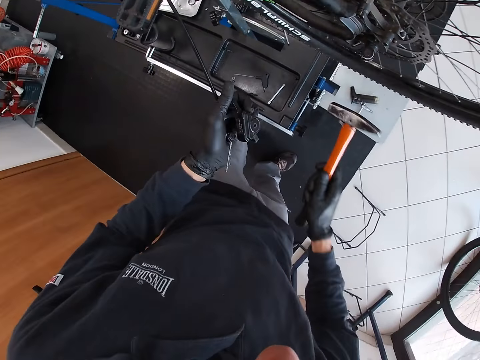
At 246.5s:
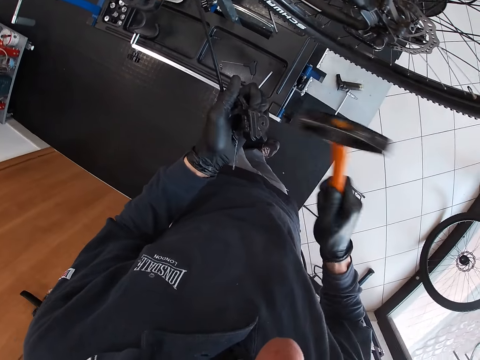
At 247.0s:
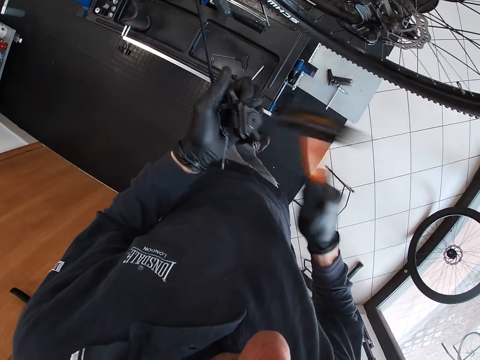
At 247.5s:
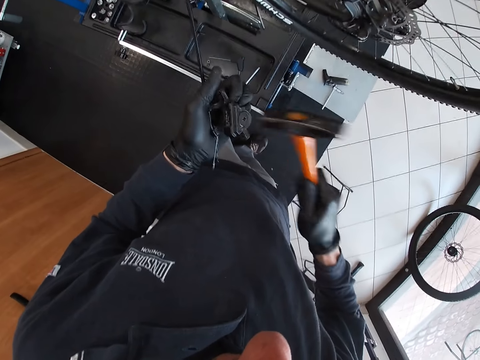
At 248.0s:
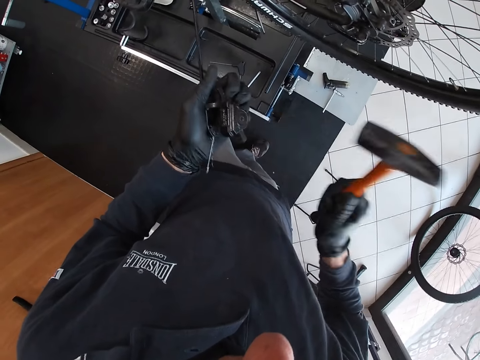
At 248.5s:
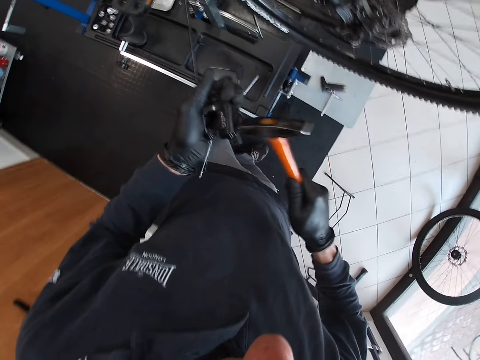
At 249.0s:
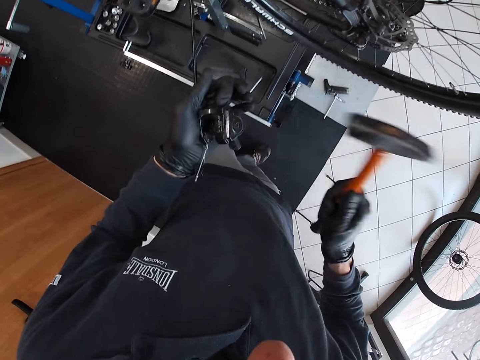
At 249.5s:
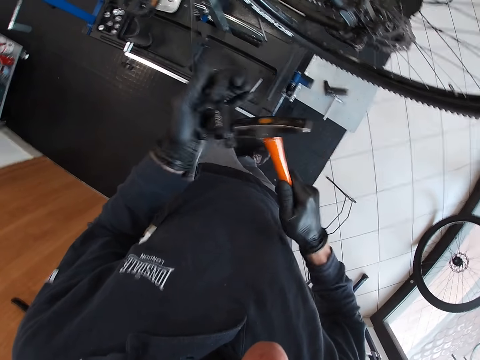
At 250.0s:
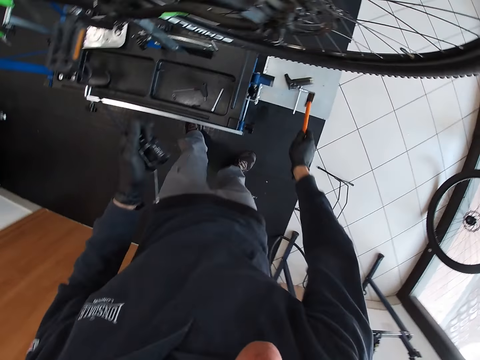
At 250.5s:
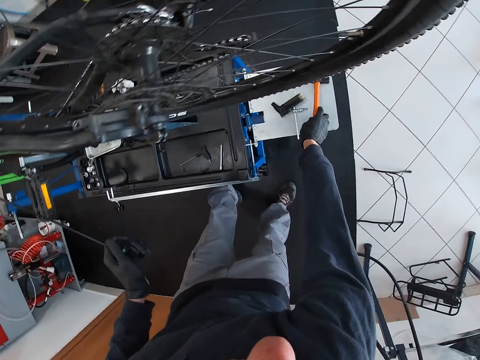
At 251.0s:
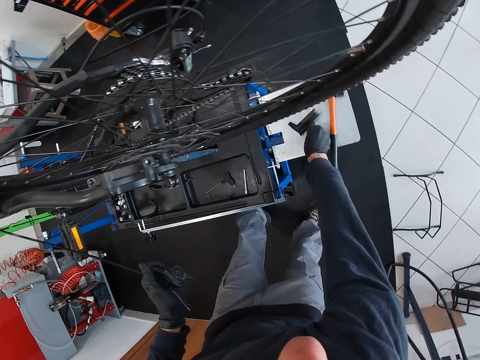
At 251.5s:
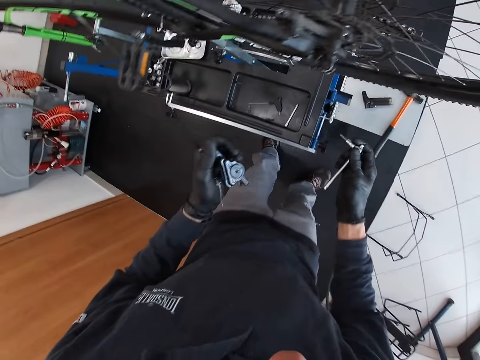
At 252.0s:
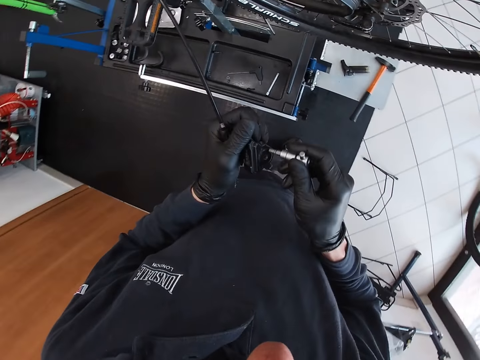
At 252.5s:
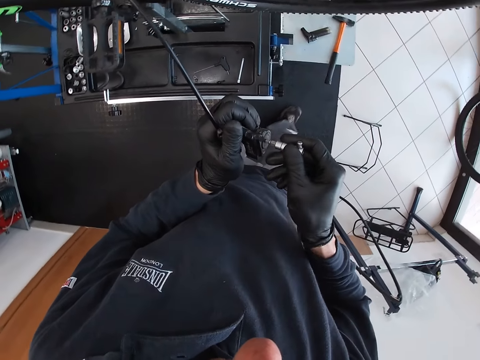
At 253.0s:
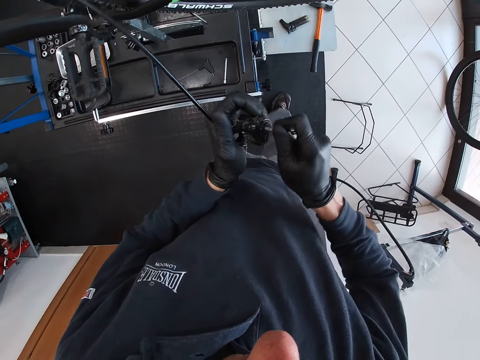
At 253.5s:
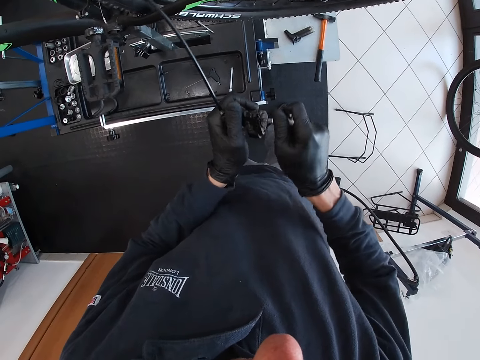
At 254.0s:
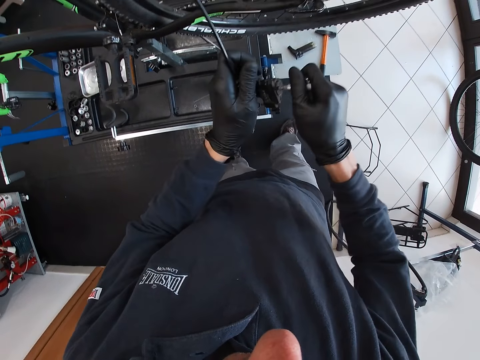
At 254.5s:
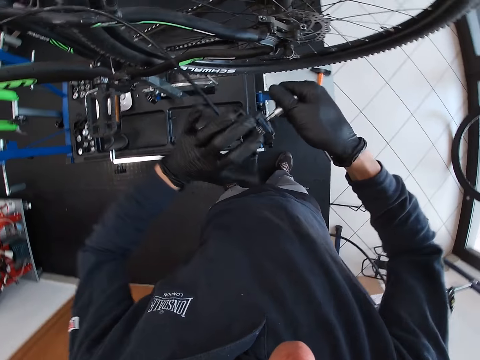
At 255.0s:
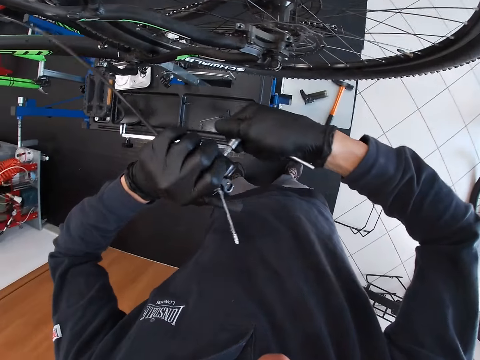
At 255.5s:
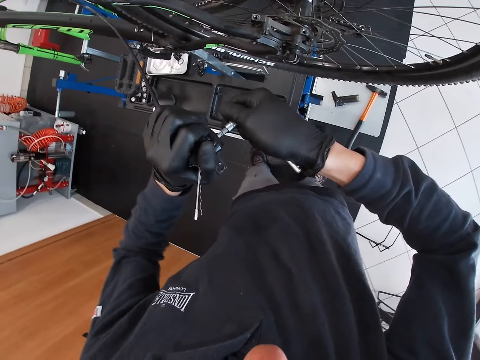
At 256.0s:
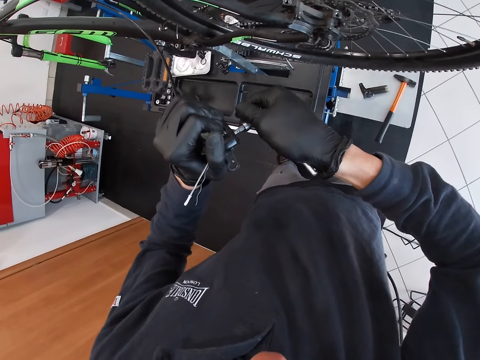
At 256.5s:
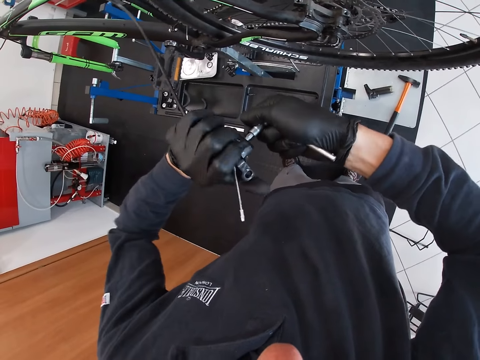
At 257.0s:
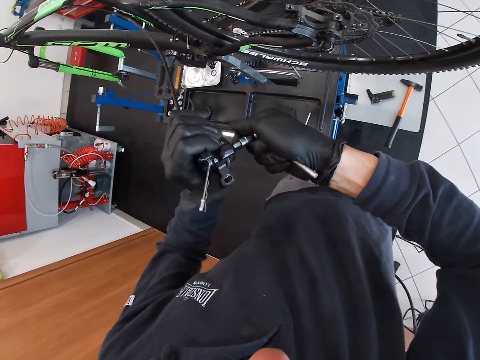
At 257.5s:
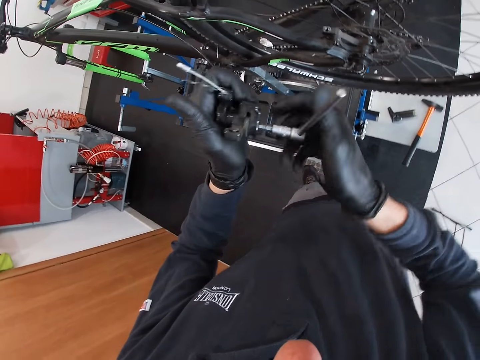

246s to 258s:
The camera wearer hits the rear derailleur with the hammer in his right hand. He drops the hammer on the maintenance workbench with his right hand. He picks the spanner or Allan key on the maintenance workbench with his right hand. He unscrews the screw on the rear derailleur with the spanner in his right hand.

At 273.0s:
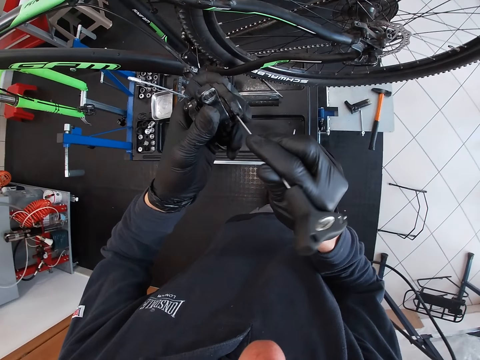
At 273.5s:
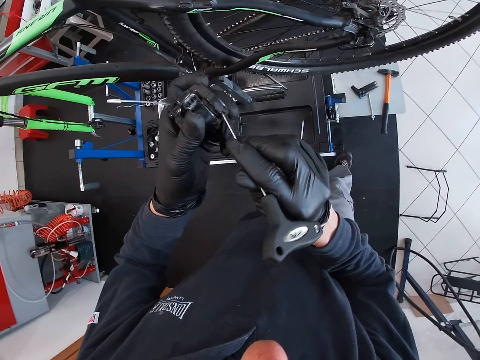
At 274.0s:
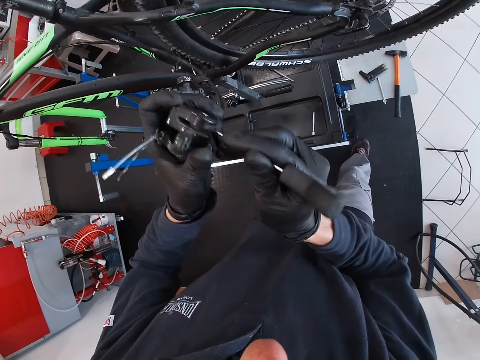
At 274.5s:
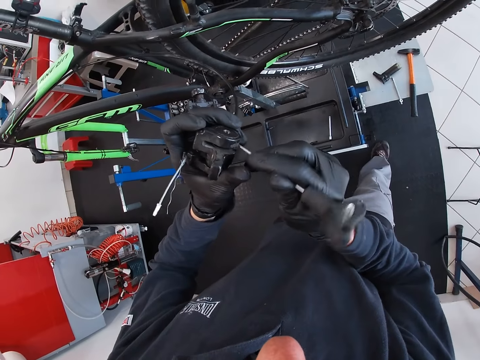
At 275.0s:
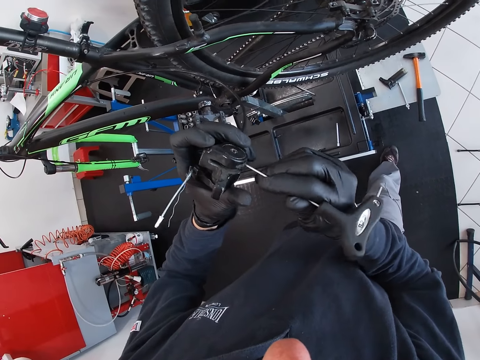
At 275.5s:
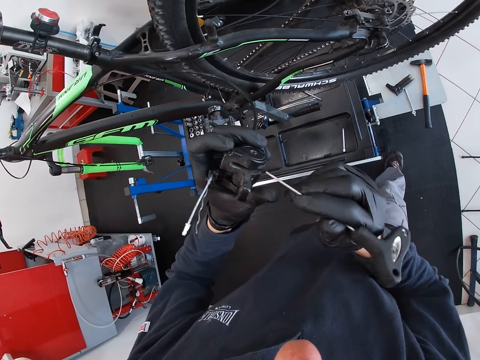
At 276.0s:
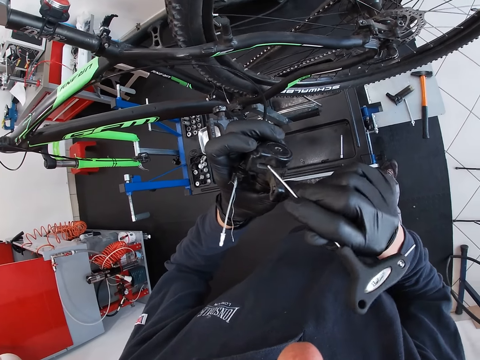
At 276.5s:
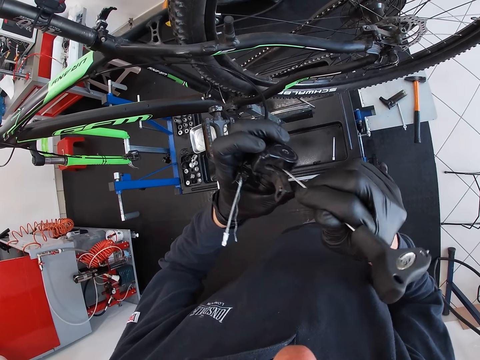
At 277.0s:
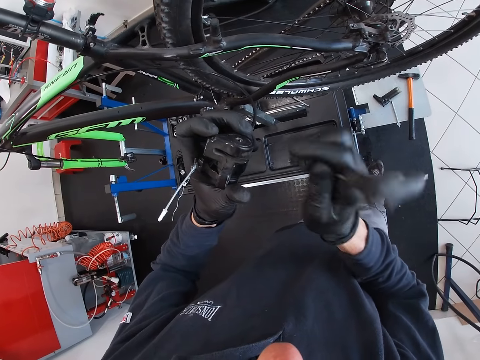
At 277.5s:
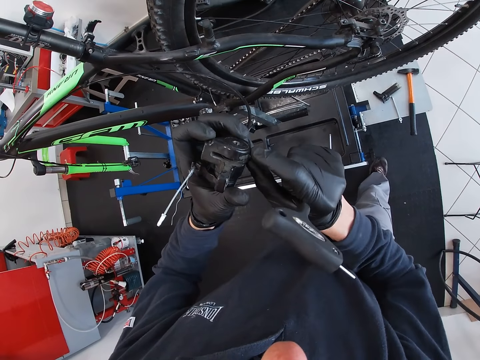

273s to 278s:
The camera wearer tightens a screw in the brake pad.

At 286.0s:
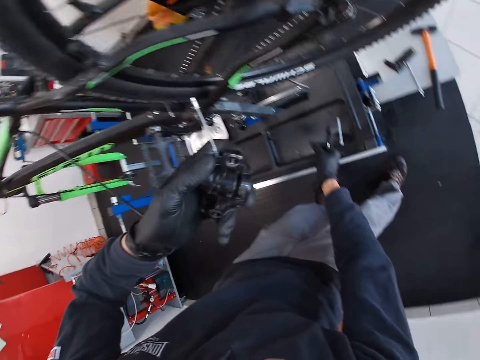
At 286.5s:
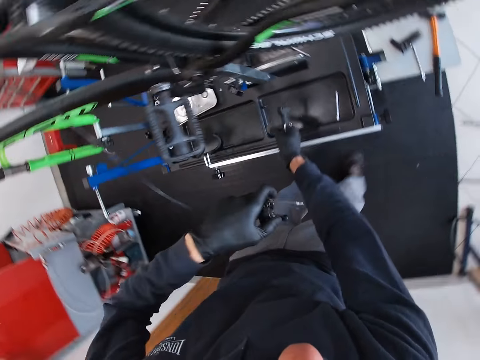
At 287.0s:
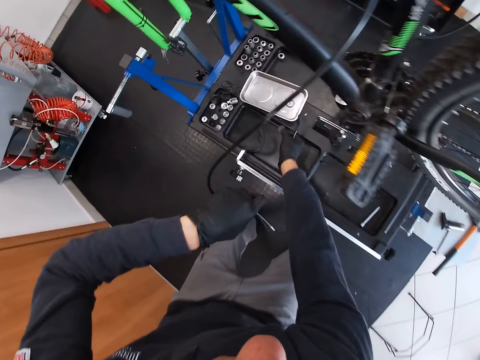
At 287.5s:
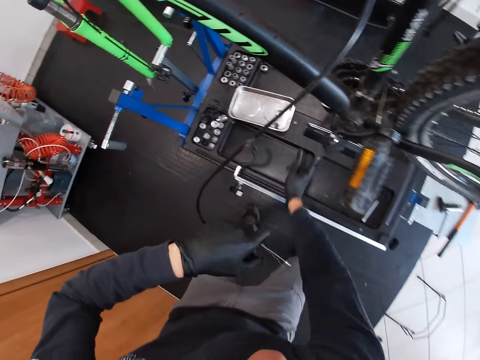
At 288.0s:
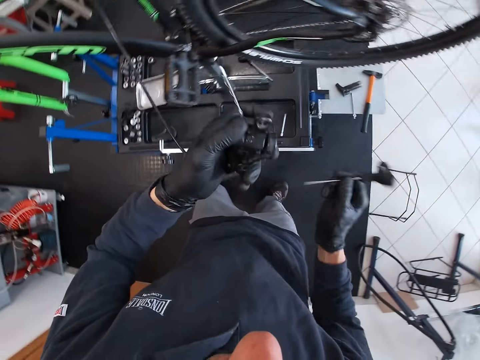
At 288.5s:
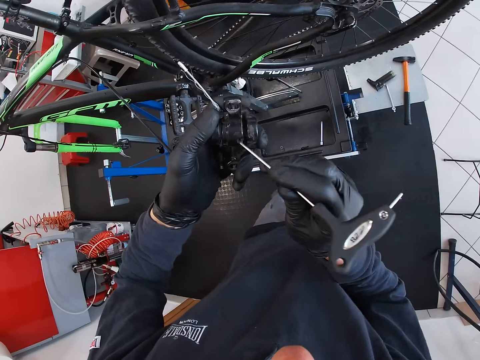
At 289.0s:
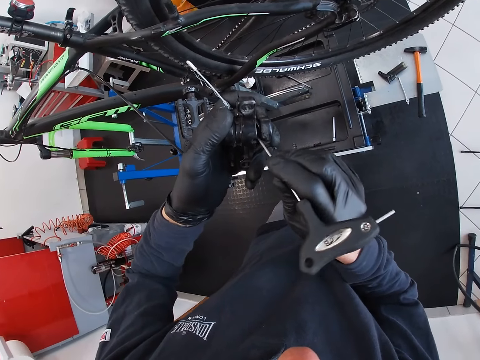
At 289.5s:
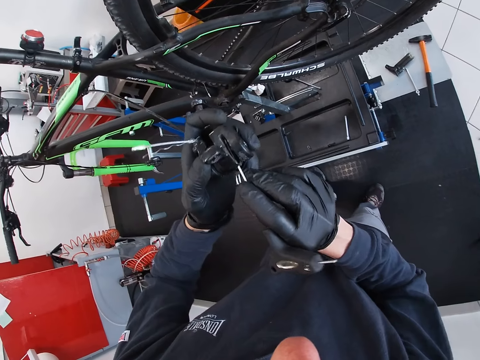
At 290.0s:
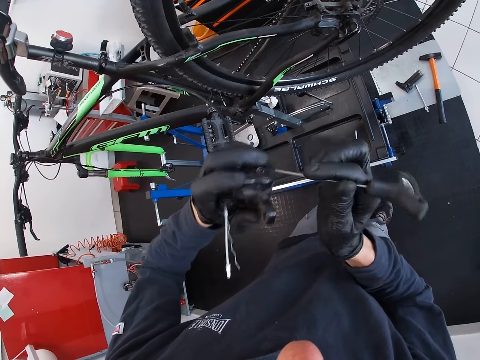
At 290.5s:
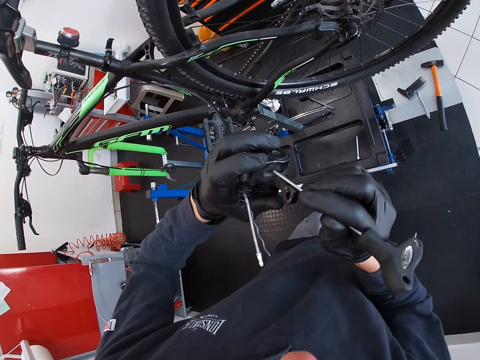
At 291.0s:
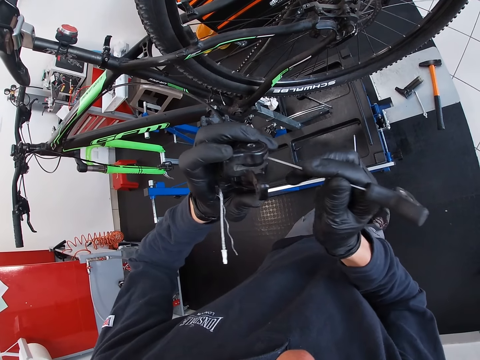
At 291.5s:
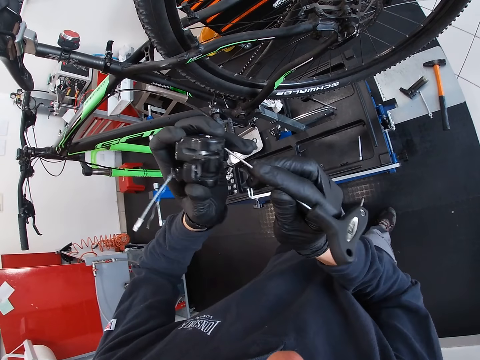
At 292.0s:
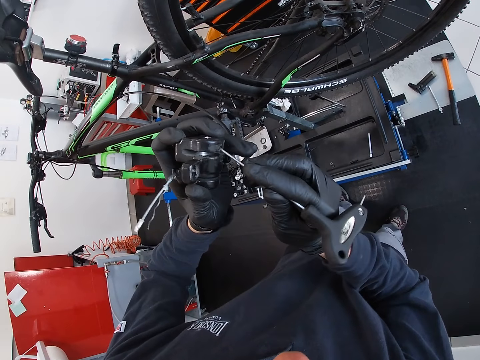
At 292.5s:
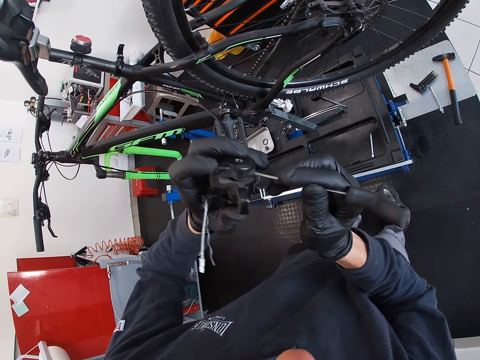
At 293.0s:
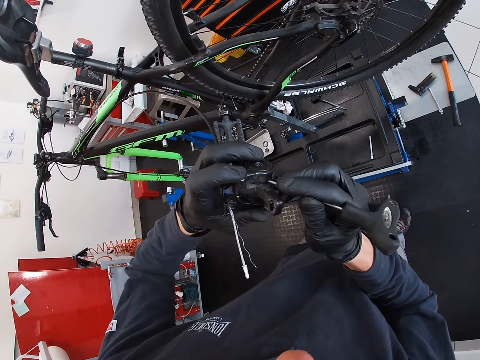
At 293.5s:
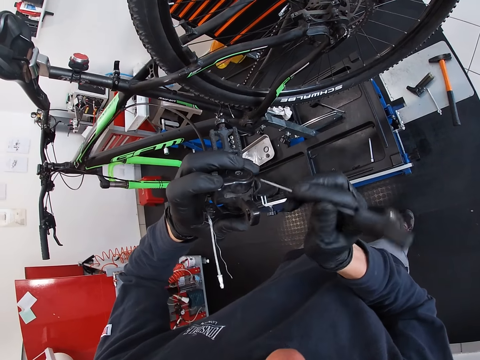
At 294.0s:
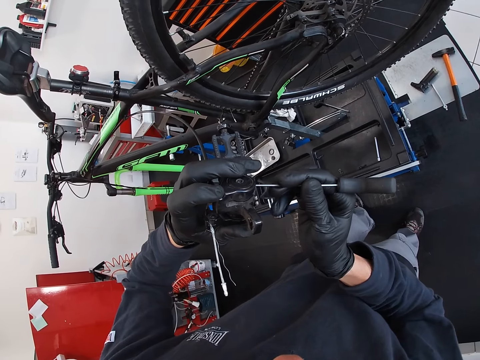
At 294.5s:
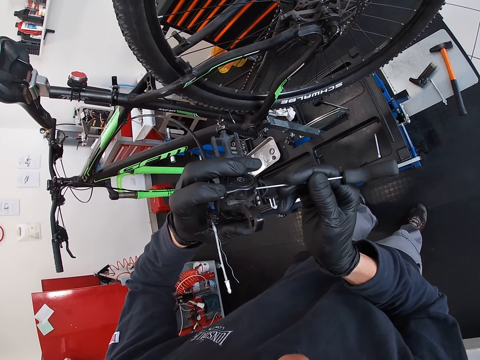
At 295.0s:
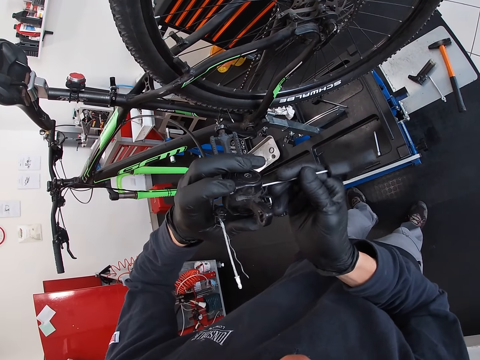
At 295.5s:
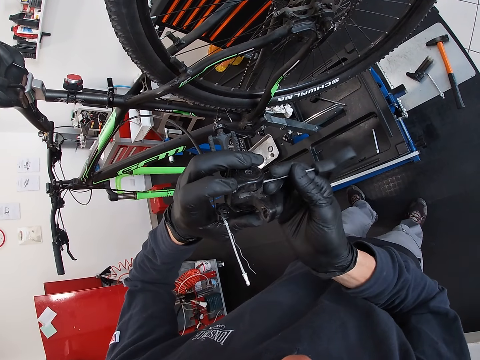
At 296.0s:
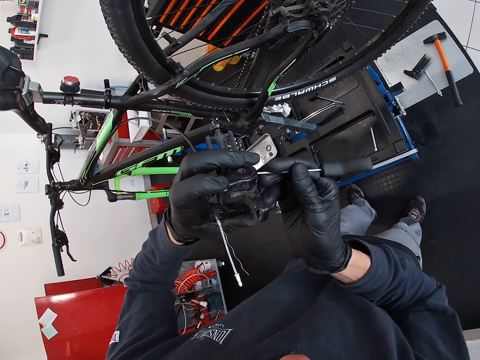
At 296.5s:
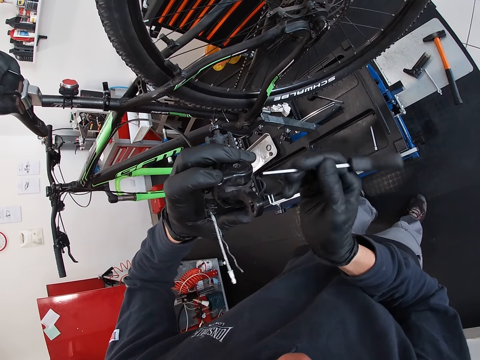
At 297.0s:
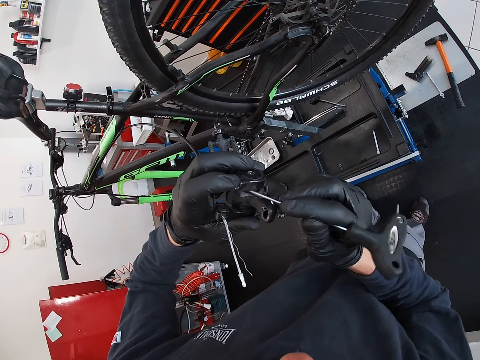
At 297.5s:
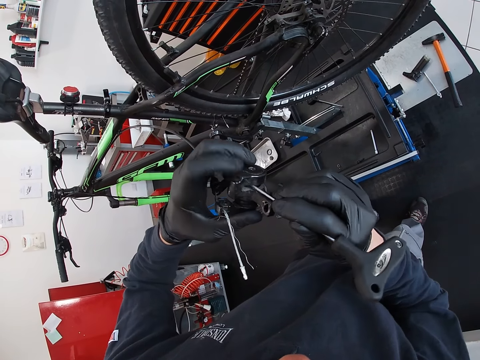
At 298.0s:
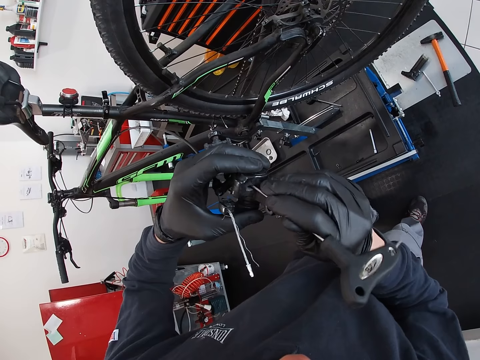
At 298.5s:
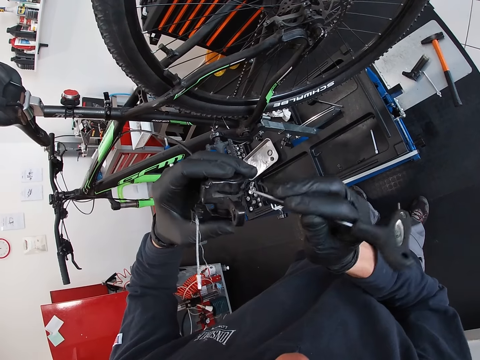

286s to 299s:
The camera wearer drops the disc or nut in a spare parts tray with his right hand. He pokes the bicycle disc brake with the screwdriver in his right hand. He repairs the caliper brakes using the screwdriver.
